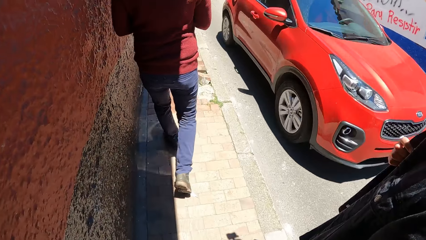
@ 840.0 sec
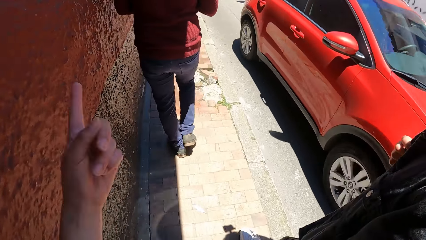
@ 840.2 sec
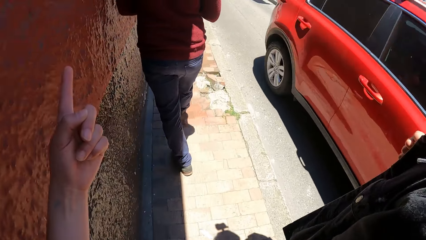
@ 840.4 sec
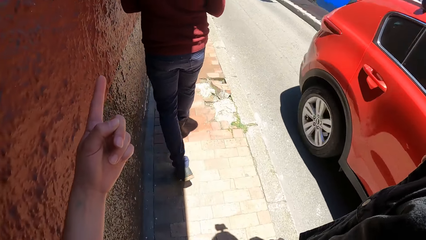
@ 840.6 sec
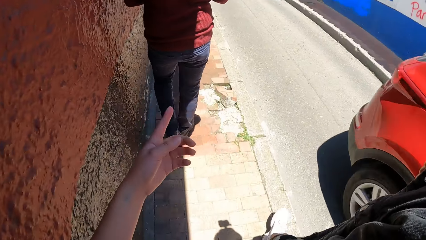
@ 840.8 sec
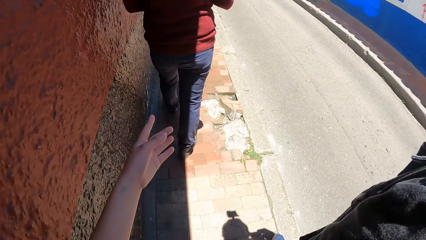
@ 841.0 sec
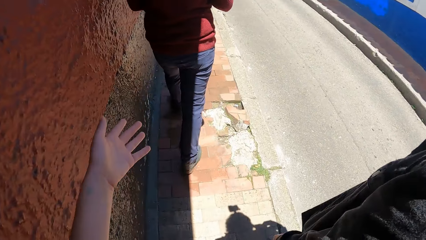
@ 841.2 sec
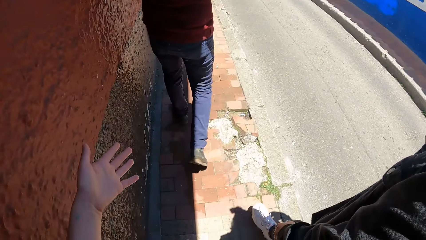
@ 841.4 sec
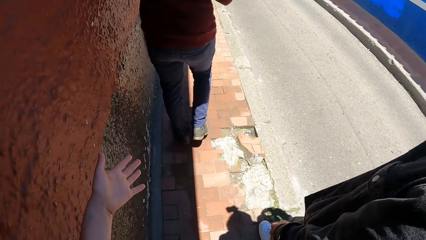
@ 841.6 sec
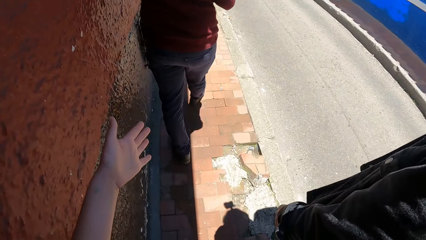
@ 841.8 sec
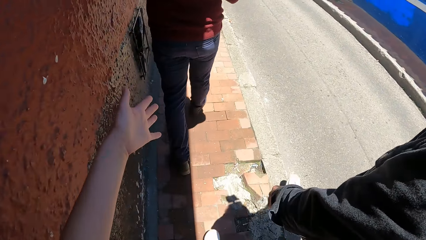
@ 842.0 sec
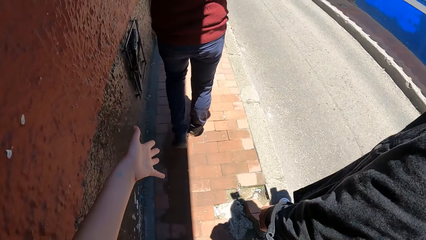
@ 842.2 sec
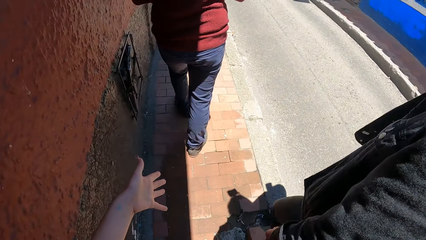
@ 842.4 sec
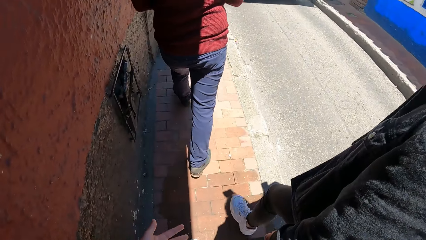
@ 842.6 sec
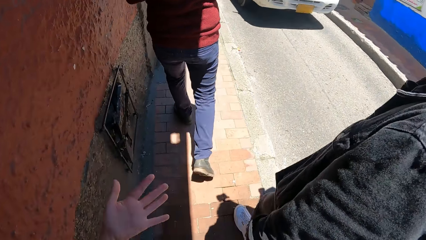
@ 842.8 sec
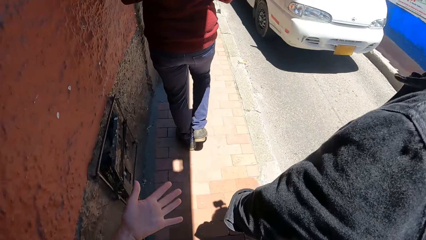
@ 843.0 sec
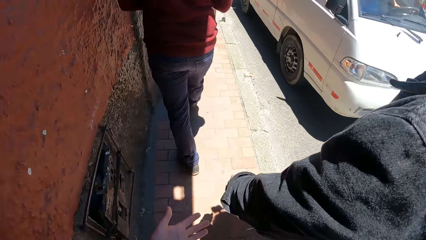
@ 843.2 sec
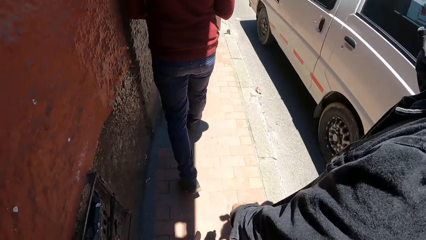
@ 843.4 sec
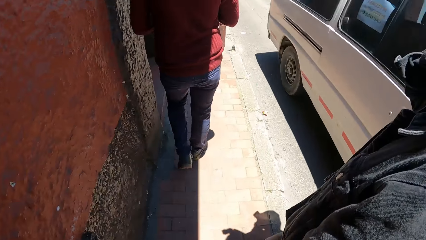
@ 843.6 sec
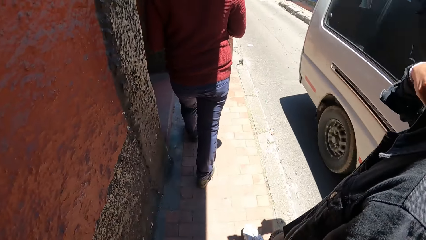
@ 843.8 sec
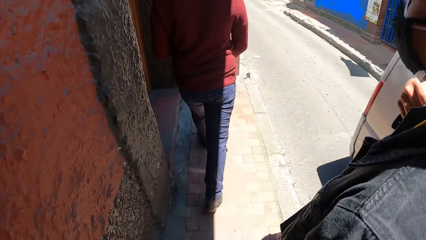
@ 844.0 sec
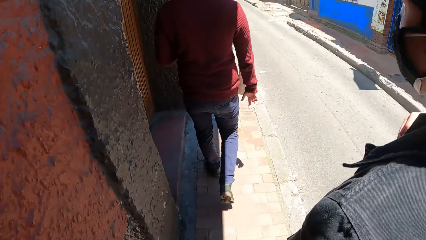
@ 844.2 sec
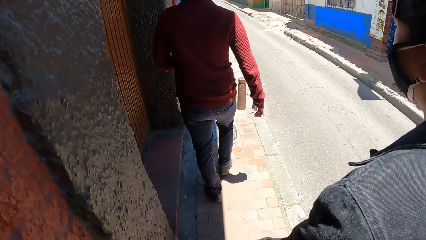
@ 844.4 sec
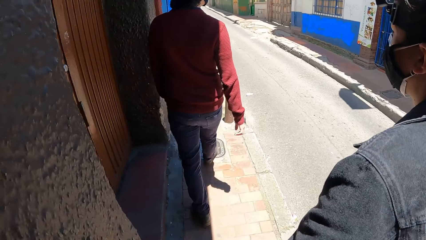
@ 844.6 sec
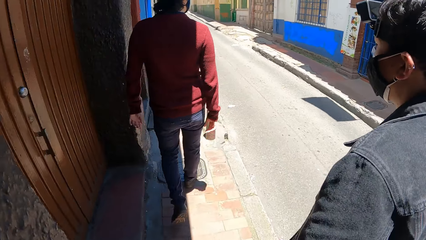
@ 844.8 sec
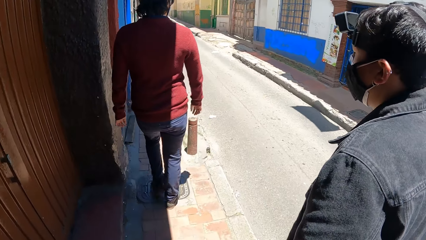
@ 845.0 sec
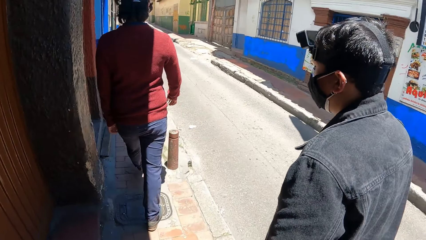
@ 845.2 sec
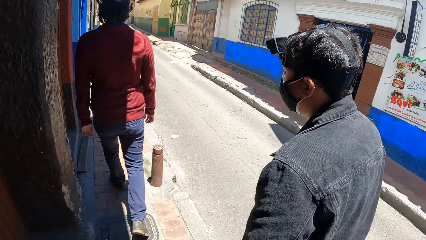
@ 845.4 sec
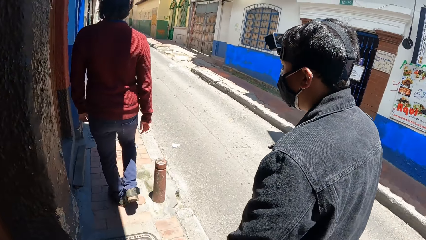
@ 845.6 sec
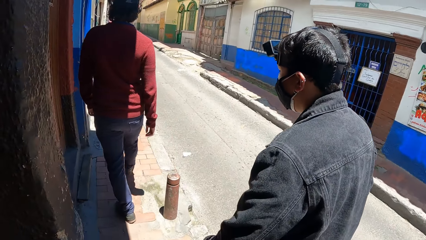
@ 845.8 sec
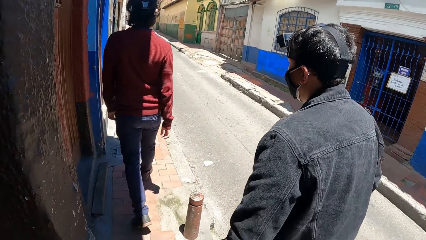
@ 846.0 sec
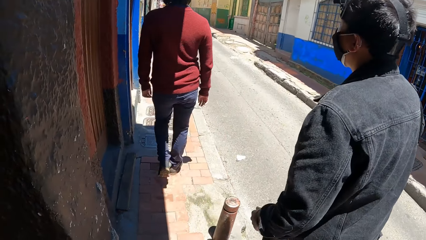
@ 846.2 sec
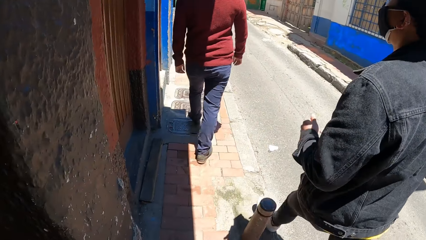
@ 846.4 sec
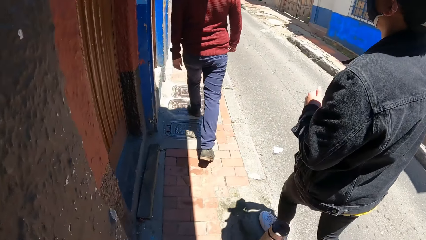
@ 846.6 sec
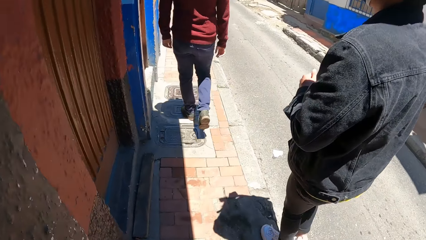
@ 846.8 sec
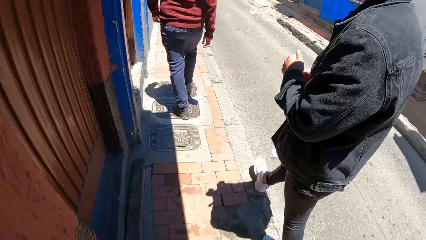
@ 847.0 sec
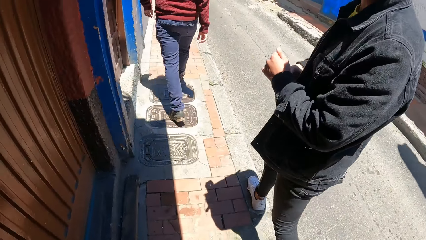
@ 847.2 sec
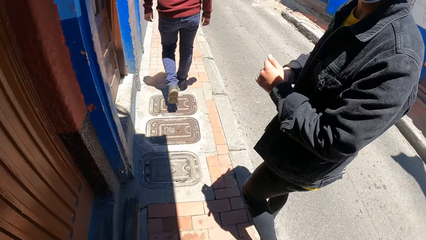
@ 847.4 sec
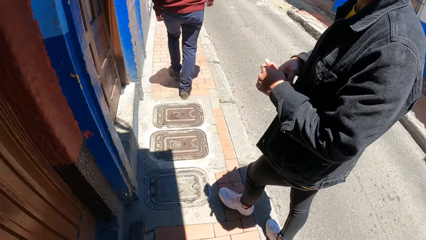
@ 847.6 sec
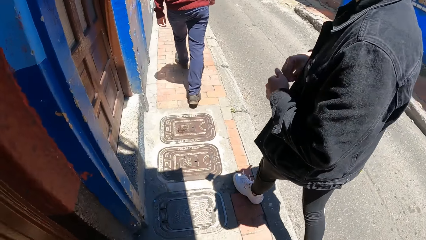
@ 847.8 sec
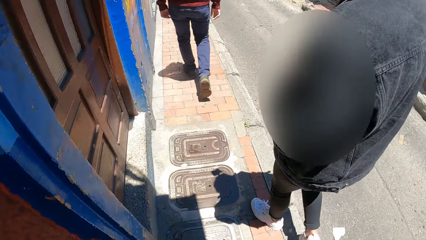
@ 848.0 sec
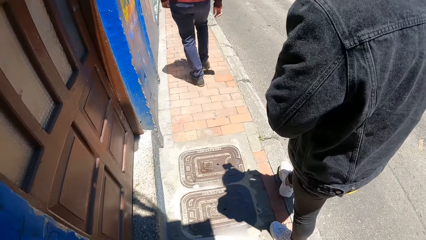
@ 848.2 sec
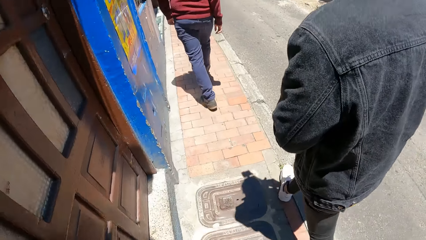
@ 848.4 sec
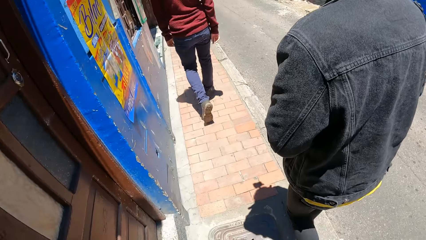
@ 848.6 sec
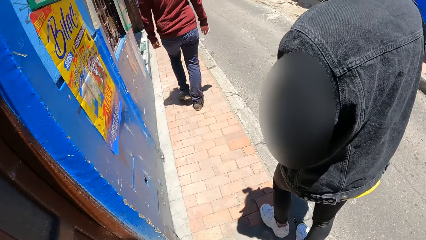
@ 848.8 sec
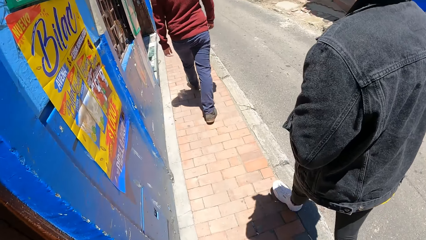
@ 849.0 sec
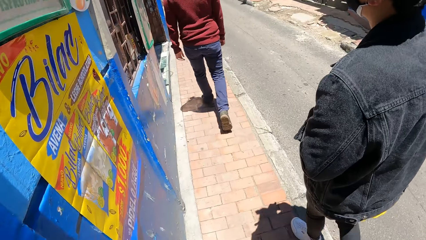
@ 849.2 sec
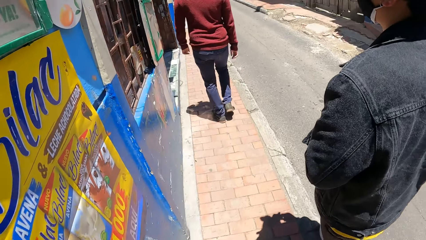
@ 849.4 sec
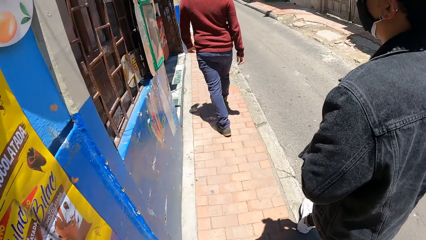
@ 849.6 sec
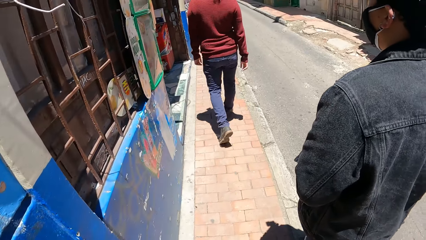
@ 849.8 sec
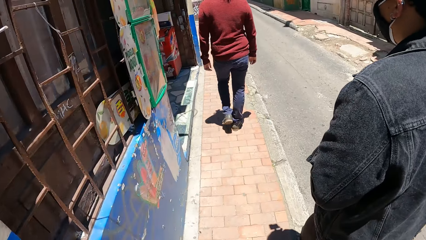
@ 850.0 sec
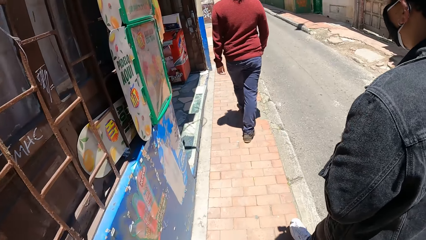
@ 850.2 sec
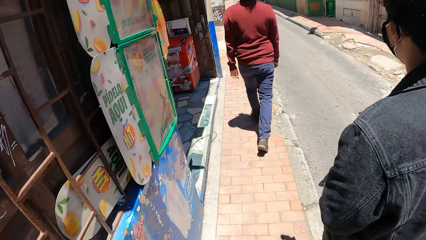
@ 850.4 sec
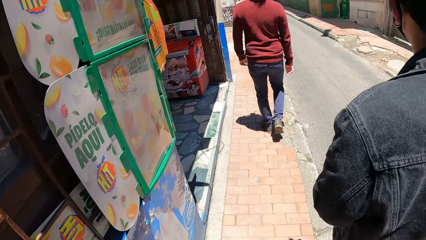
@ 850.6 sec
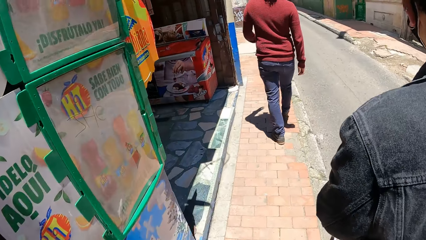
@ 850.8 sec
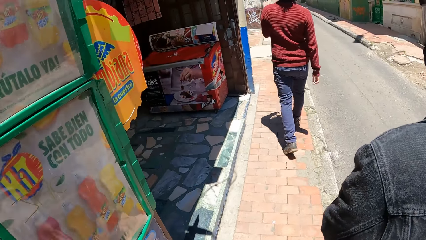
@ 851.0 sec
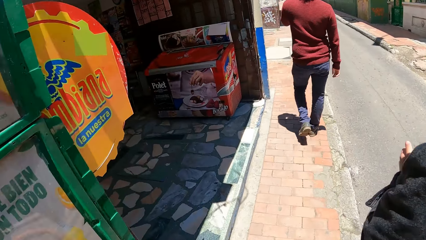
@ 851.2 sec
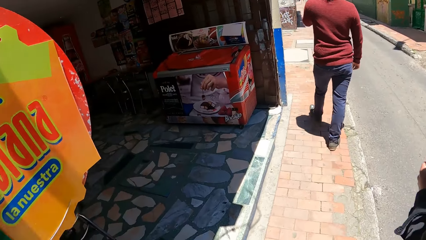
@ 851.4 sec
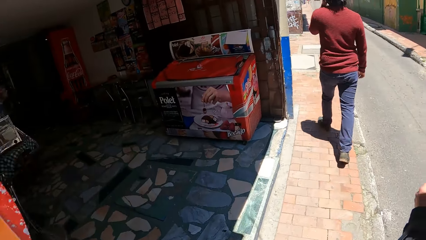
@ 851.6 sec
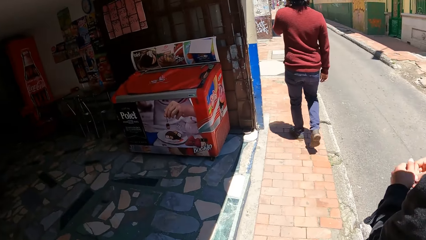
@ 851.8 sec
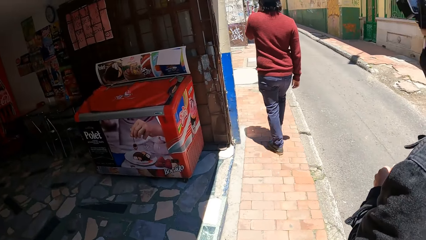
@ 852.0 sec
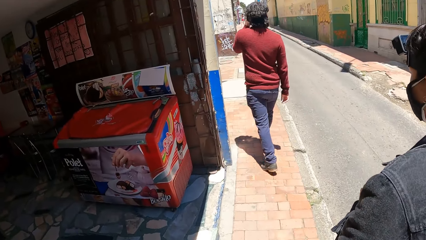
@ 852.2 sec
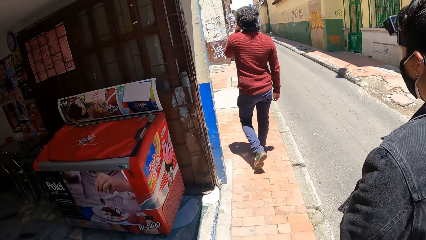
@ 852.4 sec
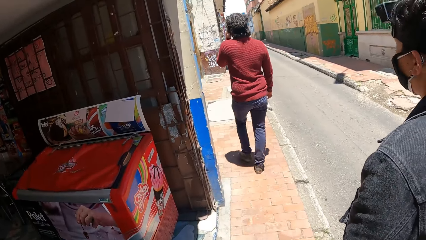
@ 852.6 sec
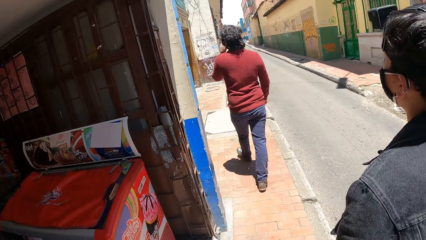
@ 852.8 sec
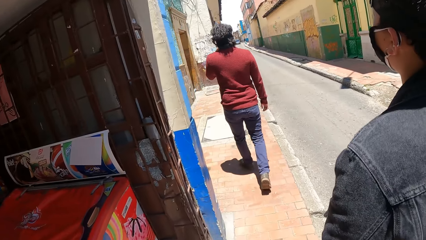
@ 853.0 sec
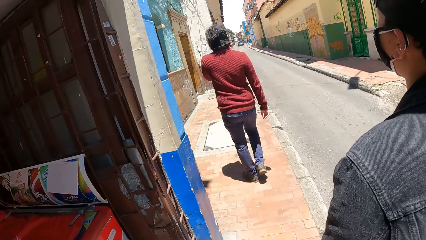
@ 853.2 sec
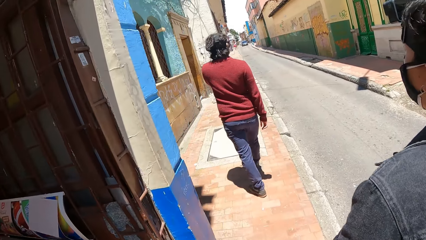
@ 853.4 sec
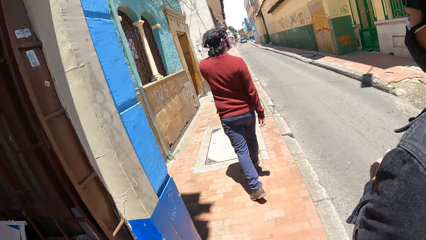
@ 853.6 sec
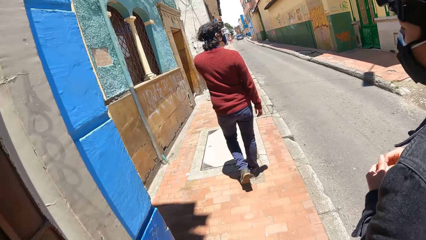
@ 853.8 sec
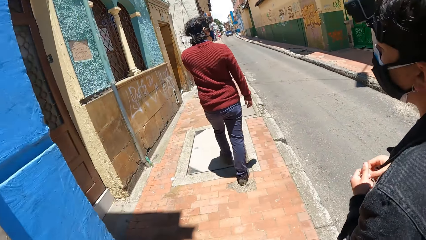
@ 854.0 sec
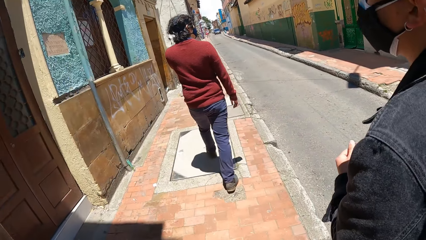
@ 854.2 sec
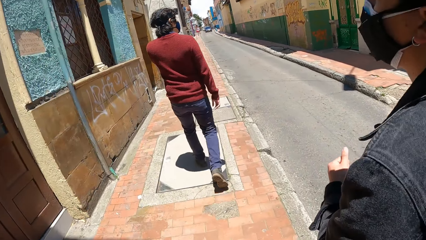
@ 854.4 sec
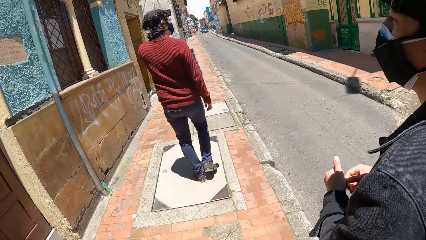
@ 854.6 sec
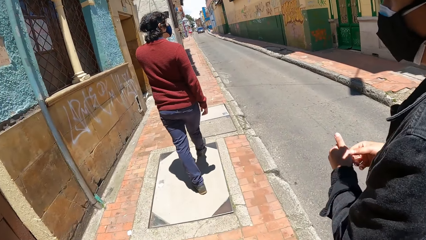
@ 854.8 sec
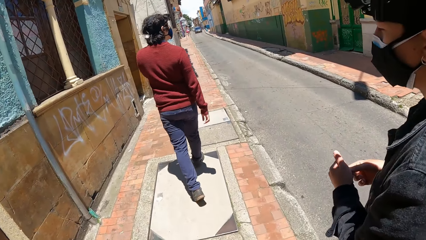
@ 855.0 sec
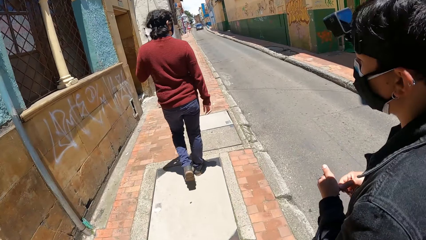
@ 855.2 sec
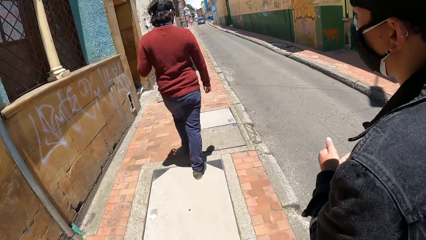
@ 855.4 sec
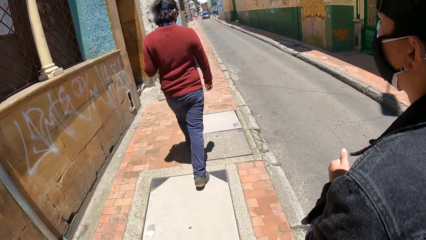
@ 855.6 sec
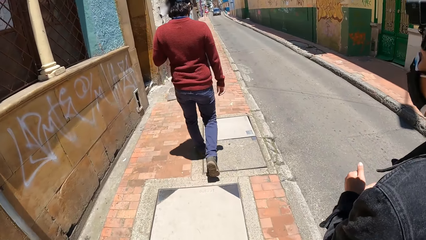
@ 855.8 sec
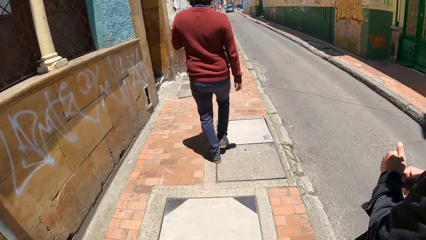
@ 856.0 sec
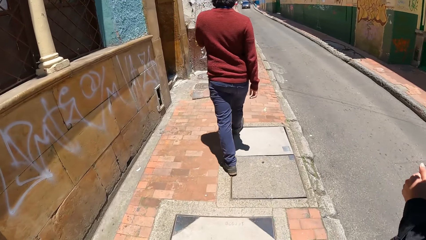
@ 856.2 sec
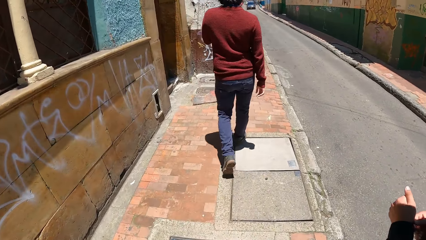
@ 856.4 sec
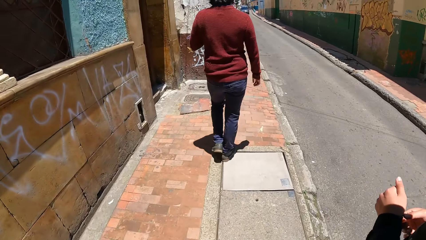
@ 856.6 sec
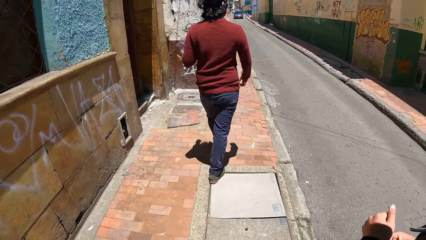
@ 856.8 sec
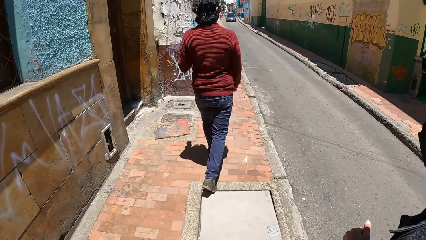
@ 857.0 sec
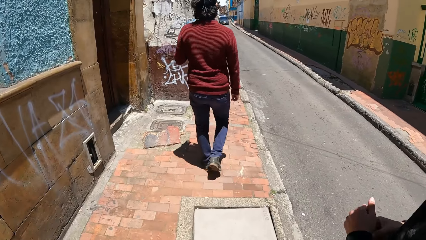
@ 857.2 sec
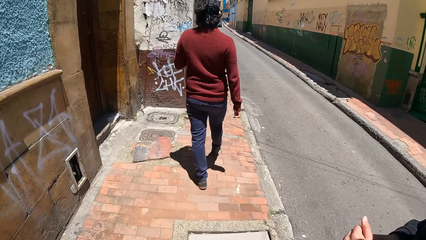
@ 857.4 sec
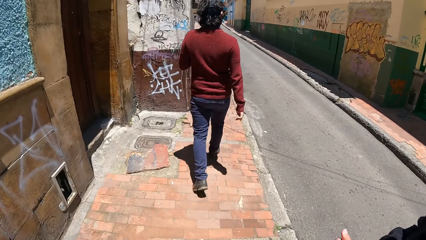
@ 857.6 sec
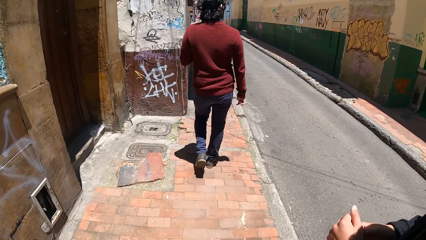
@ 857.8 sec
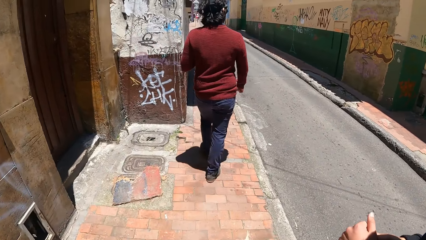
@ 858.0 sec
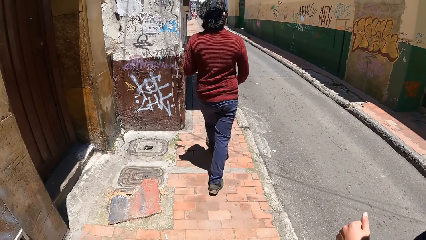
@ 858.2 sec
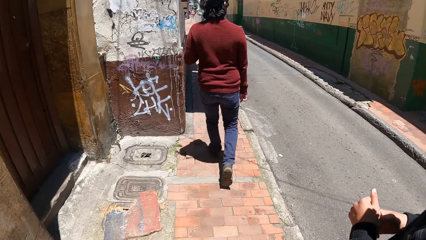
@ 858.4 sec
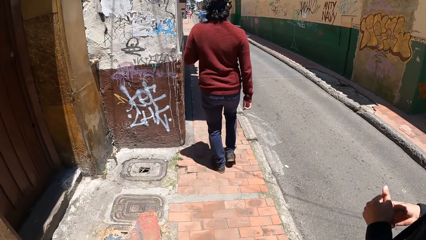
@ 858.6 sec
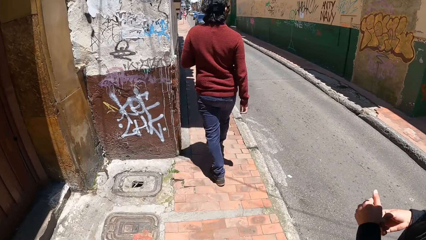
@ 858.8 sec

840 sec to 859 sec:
A red car drives past the camera wearer. They move the left hand. A white bus drives past them.
